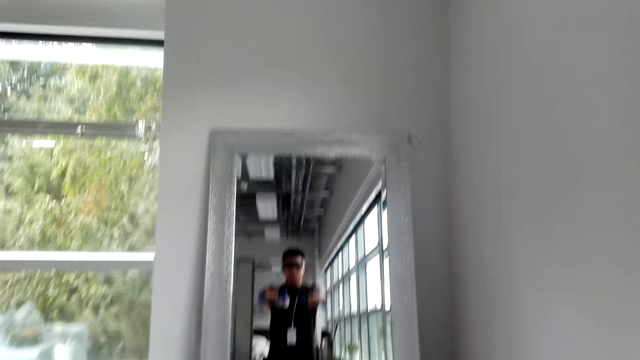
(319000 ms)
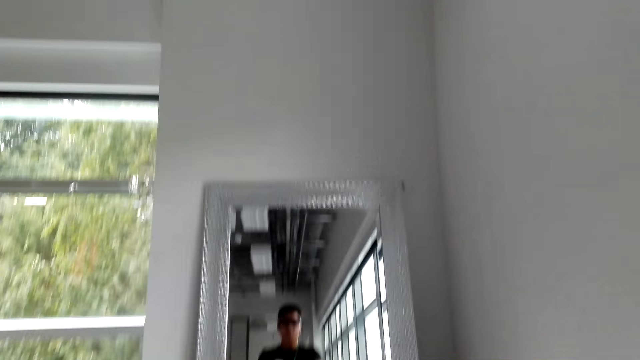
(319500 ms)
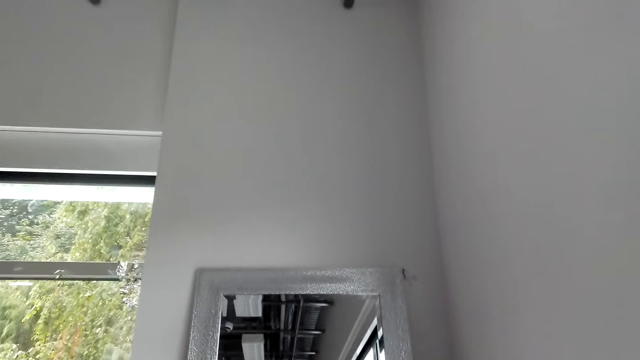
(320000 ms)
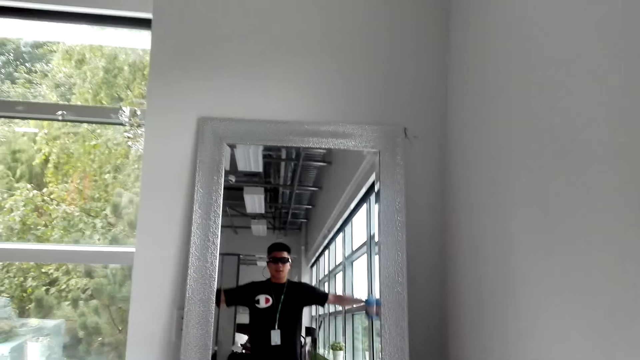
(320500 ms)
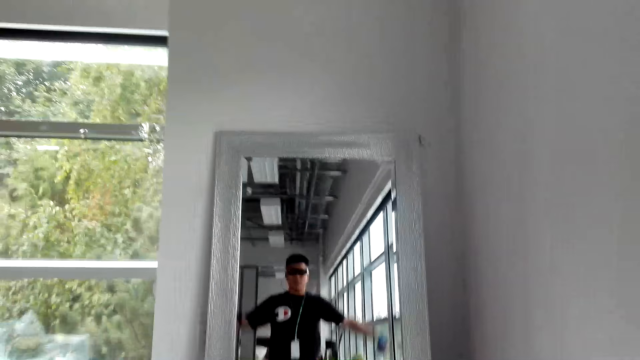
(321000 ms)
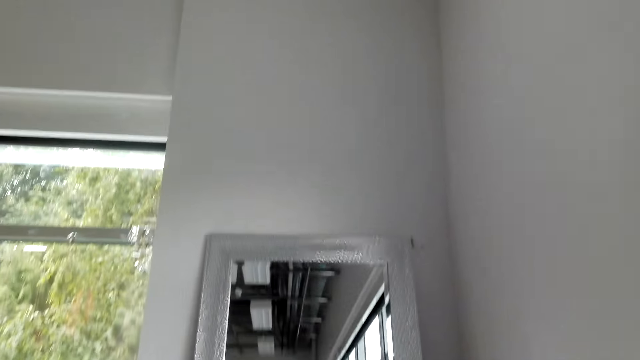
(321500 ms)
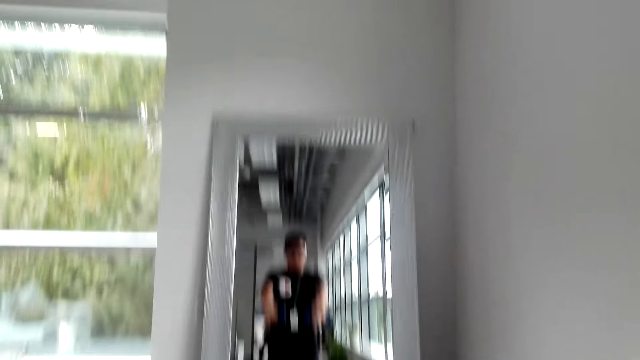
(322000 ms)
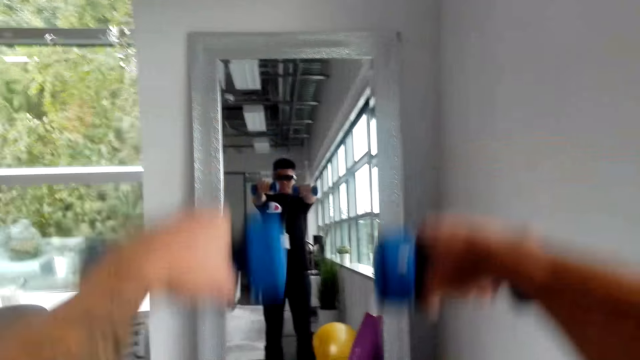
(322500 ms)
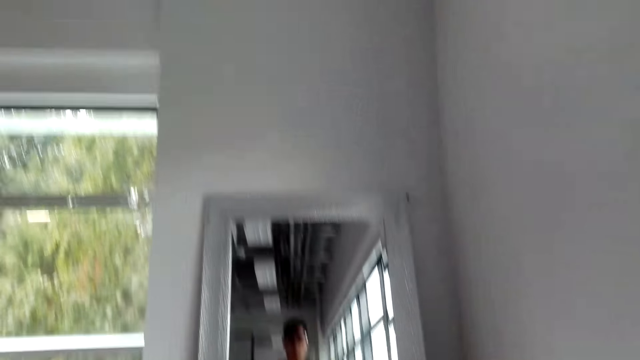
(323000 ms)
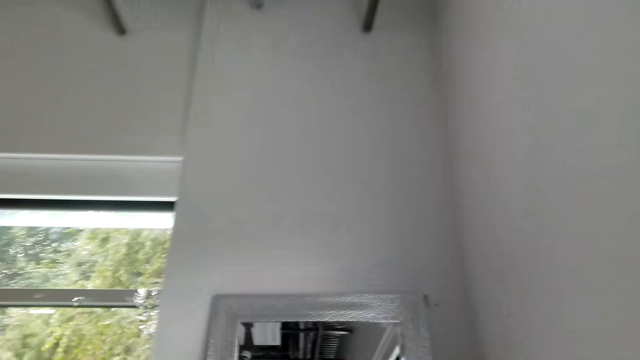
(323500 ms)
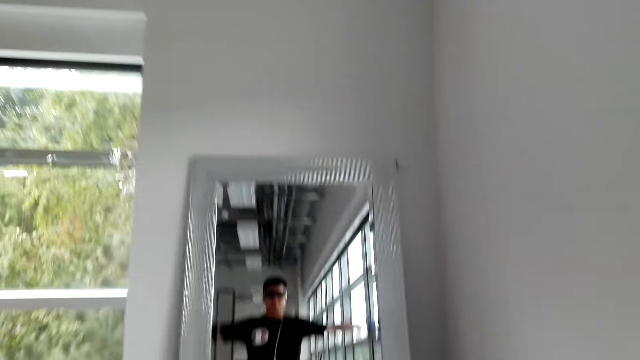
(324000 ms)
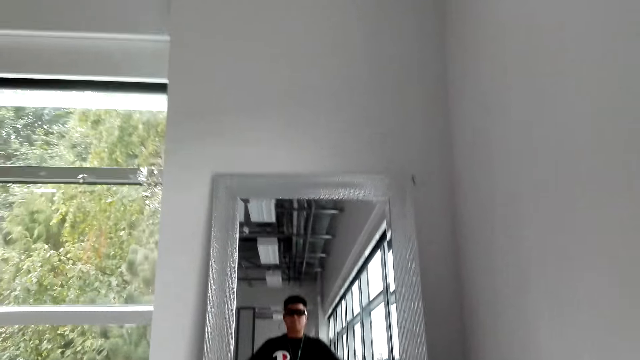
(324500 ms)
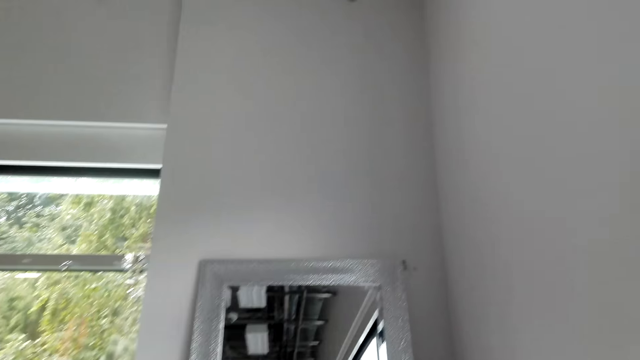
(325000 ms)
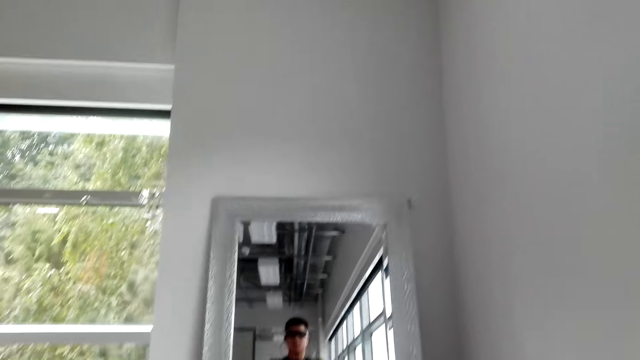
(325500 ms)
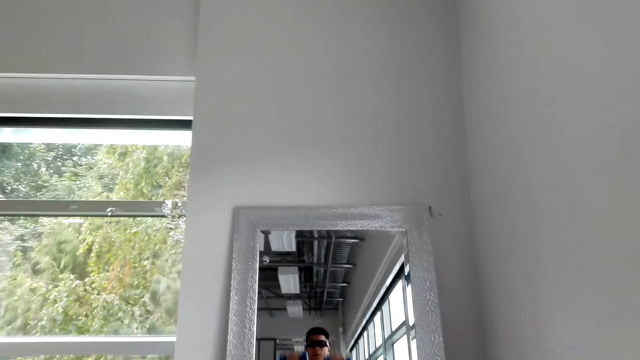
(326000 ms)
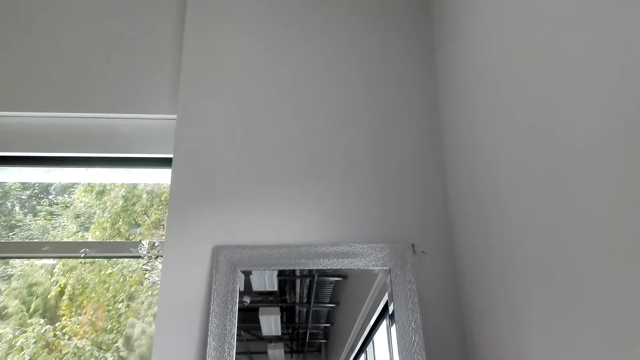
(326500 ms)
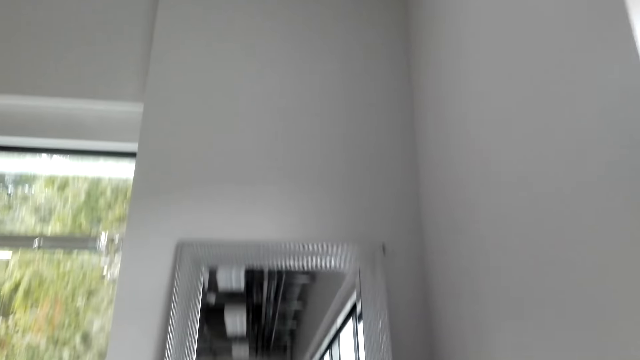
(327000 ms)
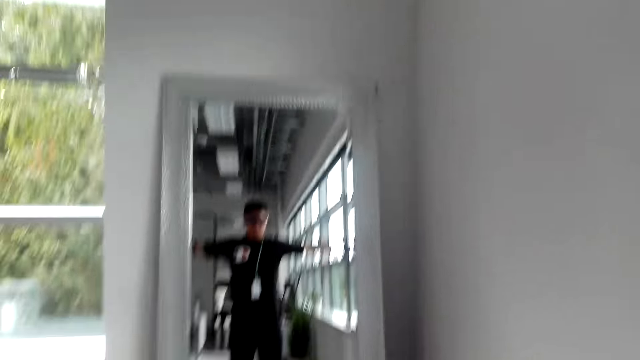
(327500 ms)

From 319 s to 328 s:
The camera wearer exercises in the room.

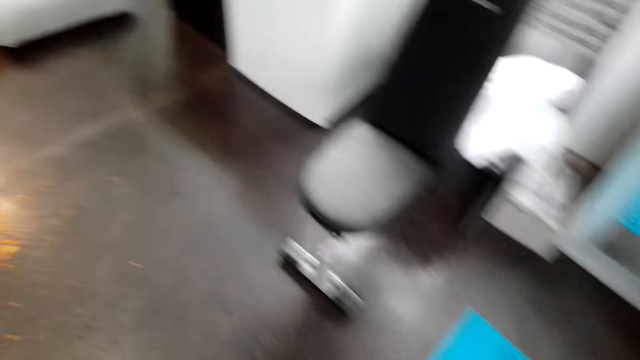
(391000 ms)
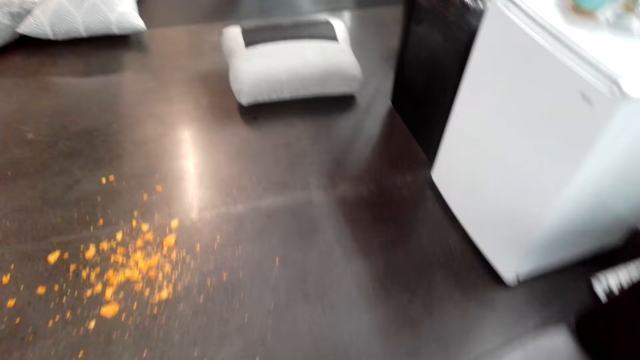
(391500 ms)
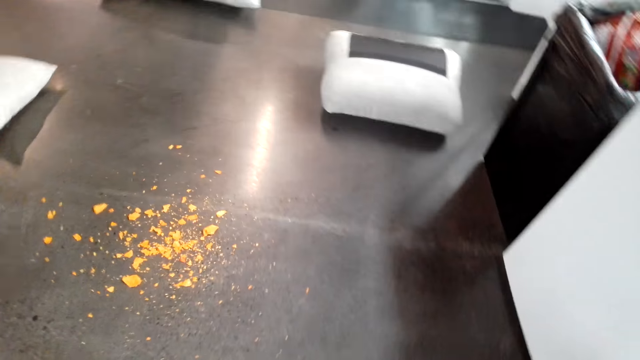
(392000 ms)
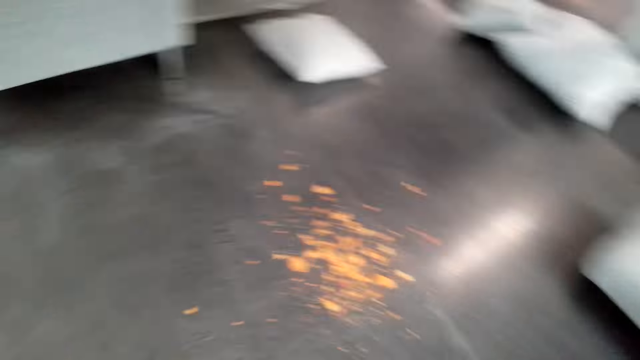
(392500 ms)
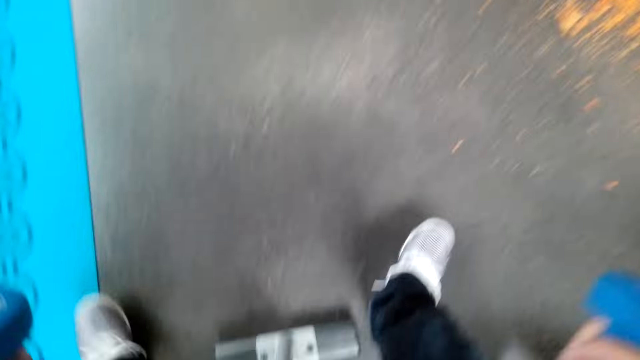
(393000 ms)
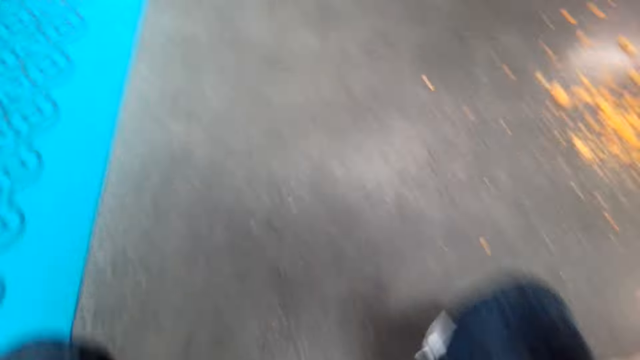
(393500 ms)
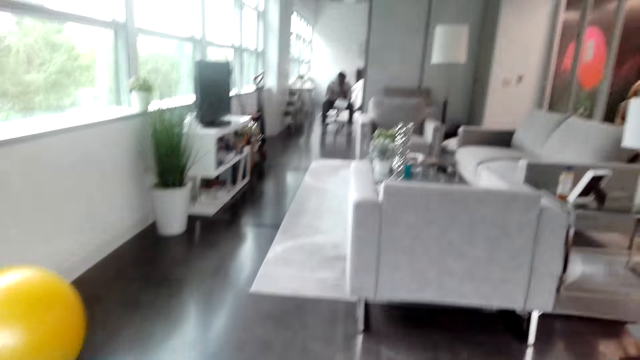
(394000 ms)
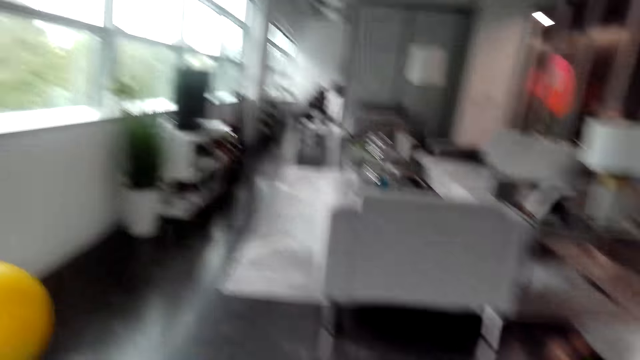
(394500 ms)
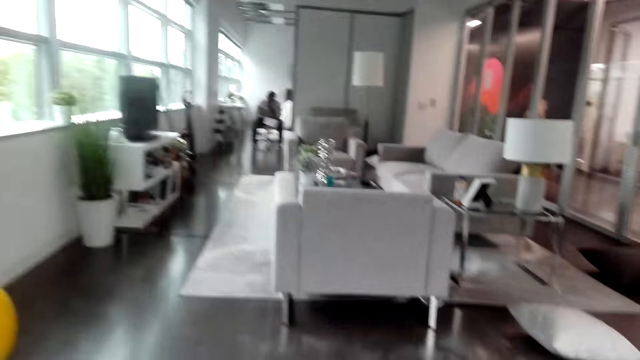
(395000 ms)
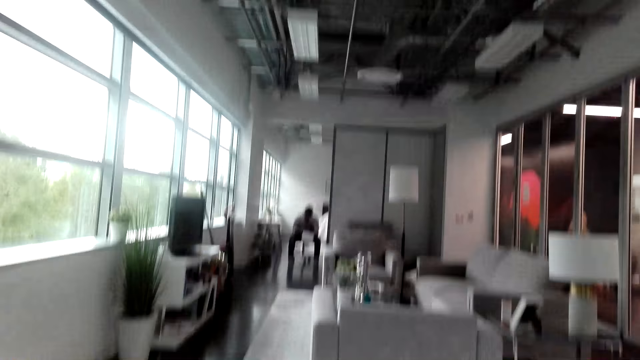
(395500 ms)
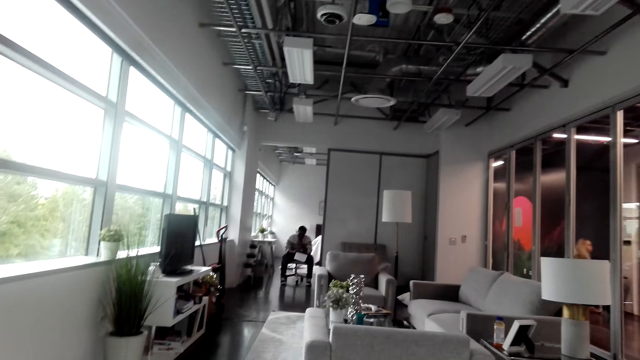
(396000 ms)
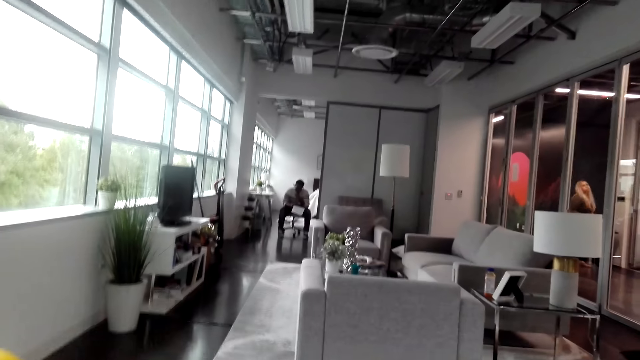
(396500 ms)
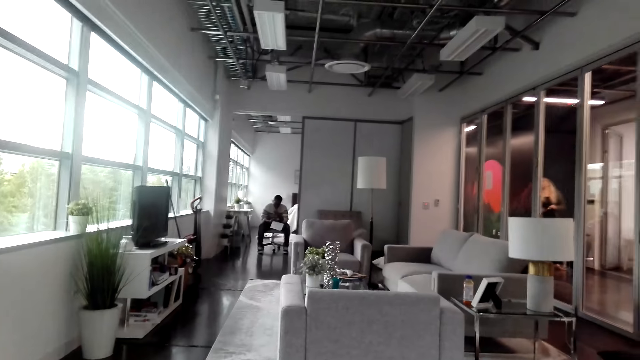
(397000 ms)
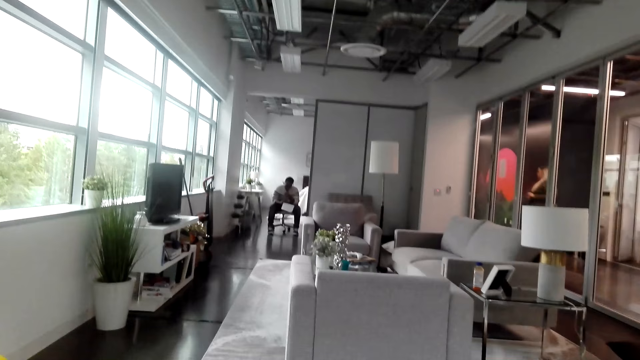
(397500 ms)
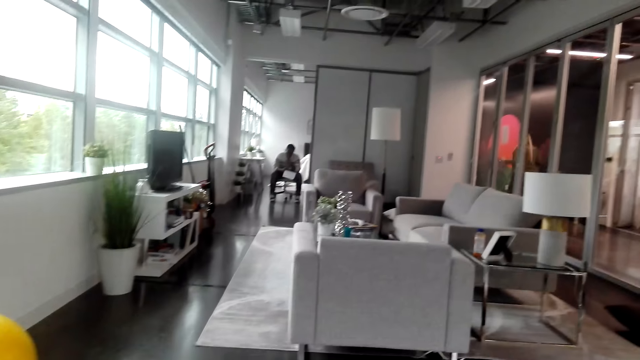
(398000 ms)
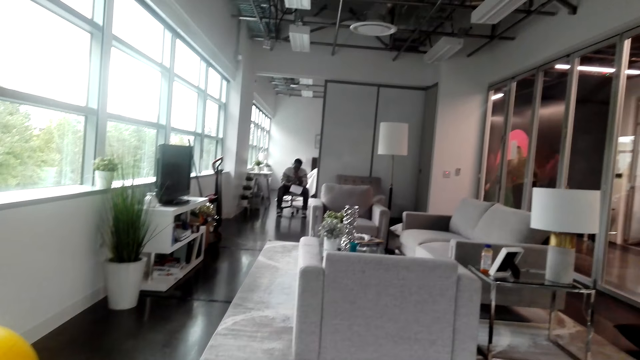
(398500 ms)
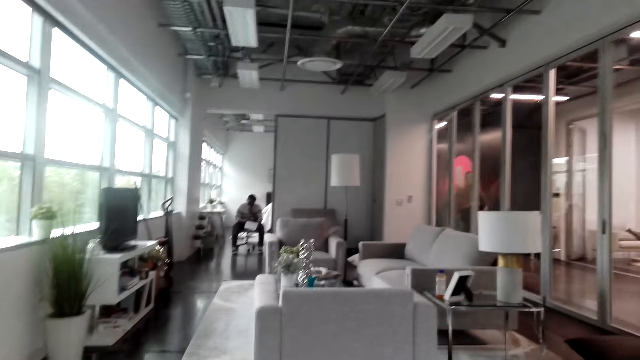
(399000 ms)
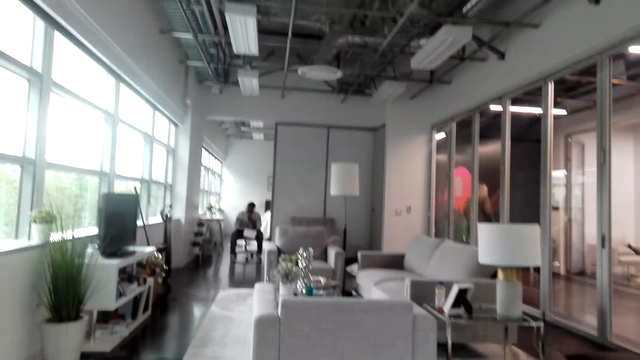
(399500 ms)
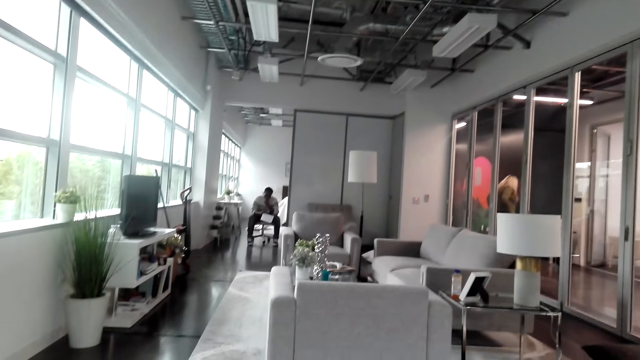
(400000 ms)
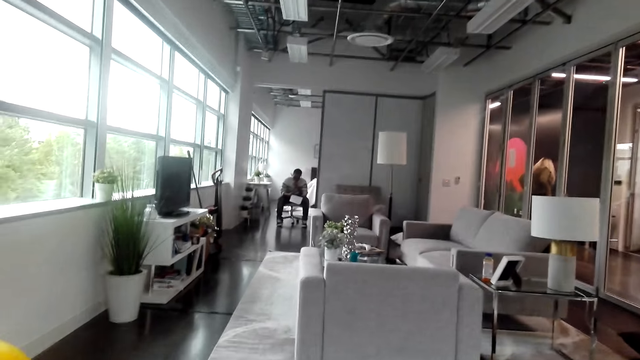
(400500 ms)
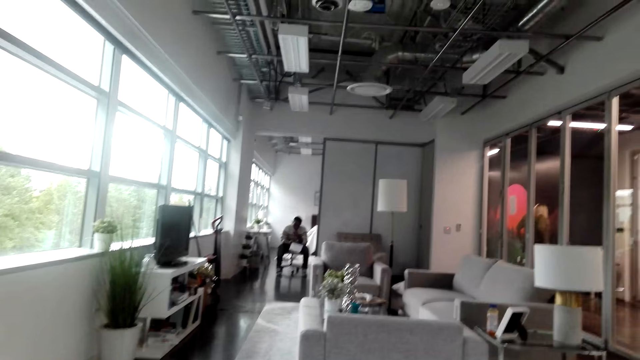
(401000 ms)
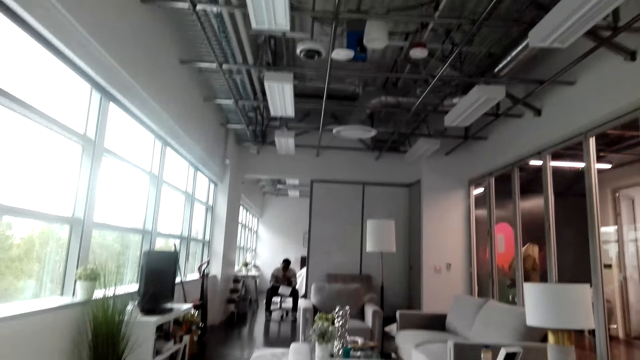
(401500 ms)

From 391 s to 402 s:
The camera wearer sits down. They look around the room. A lady does exercise. A person reads a book.
